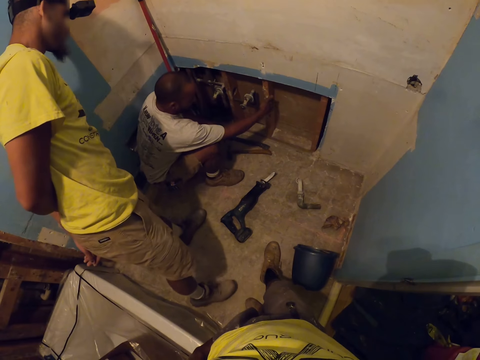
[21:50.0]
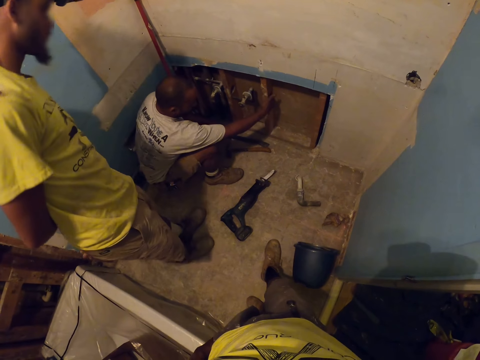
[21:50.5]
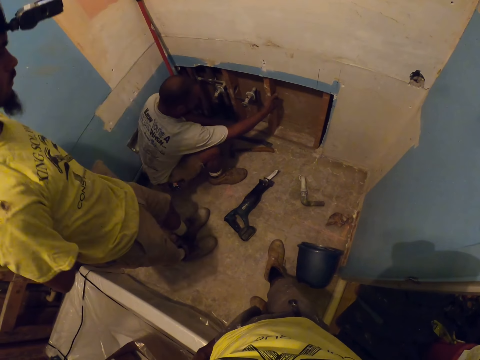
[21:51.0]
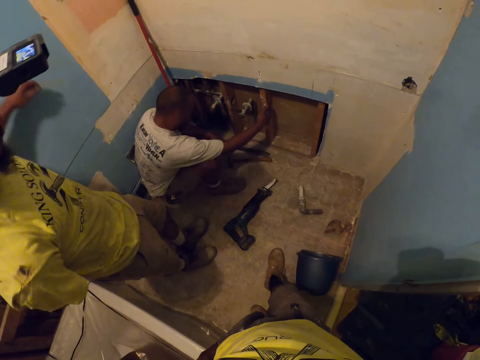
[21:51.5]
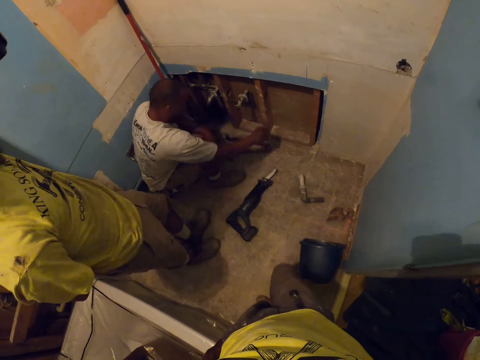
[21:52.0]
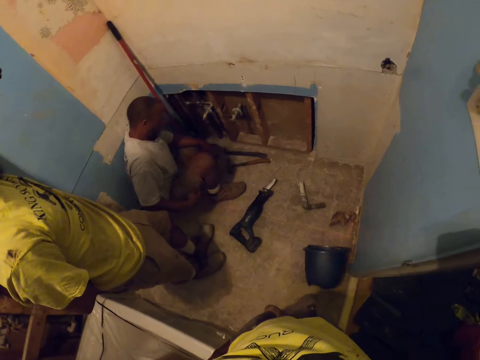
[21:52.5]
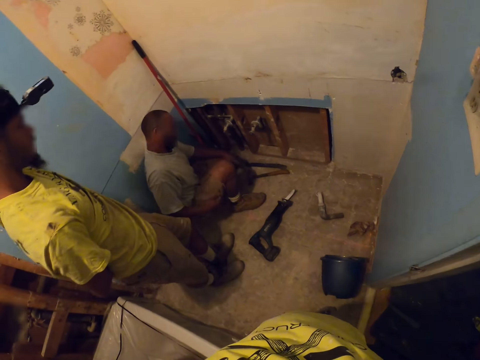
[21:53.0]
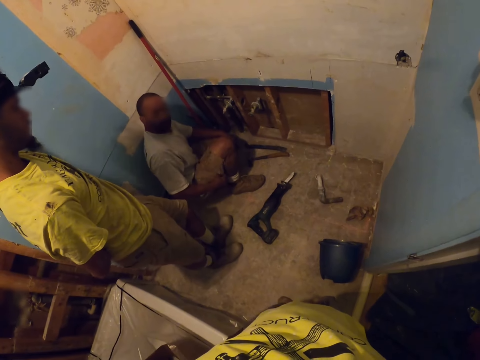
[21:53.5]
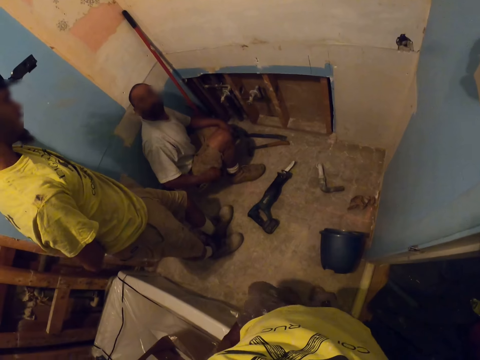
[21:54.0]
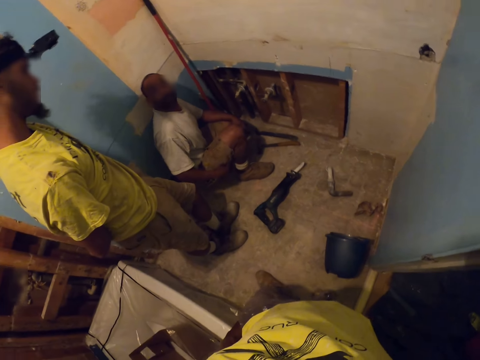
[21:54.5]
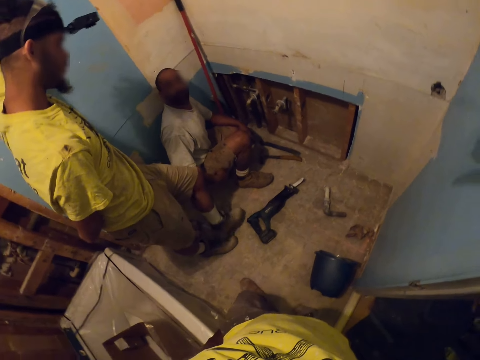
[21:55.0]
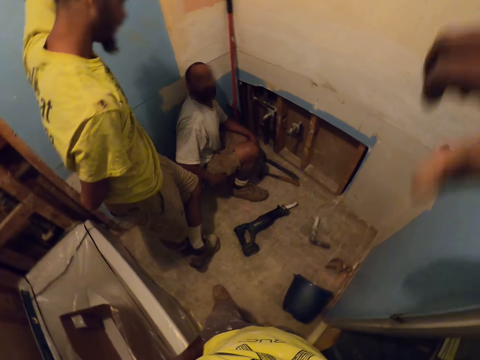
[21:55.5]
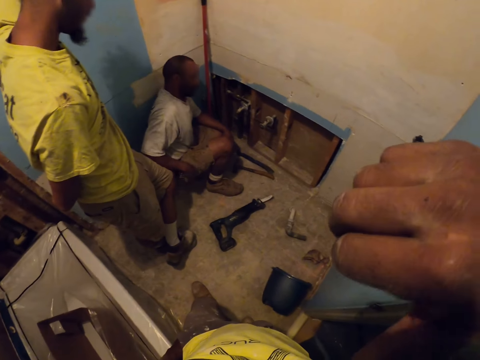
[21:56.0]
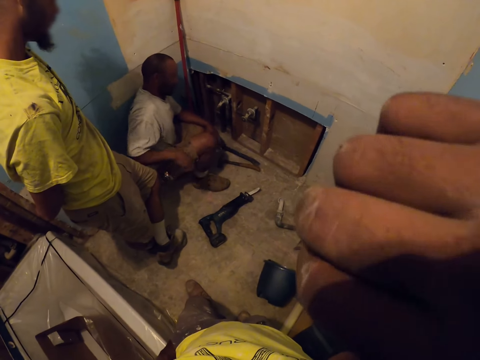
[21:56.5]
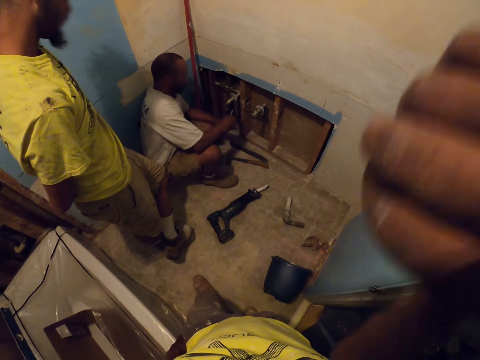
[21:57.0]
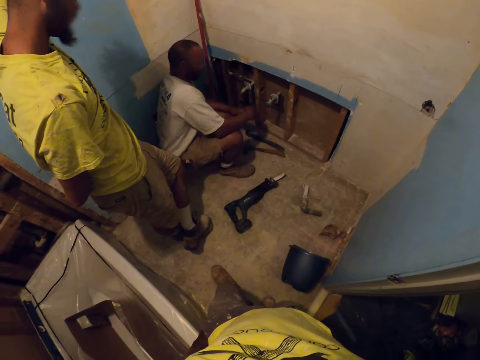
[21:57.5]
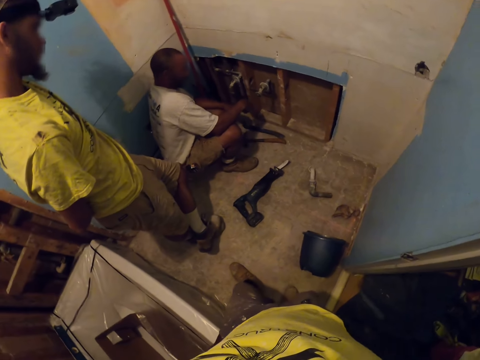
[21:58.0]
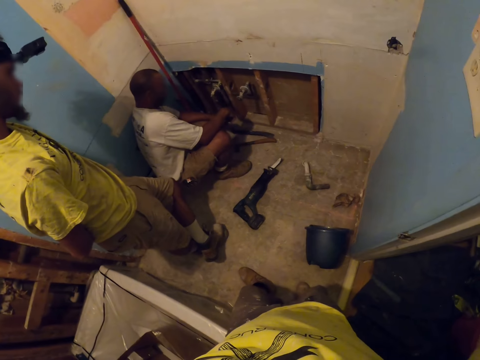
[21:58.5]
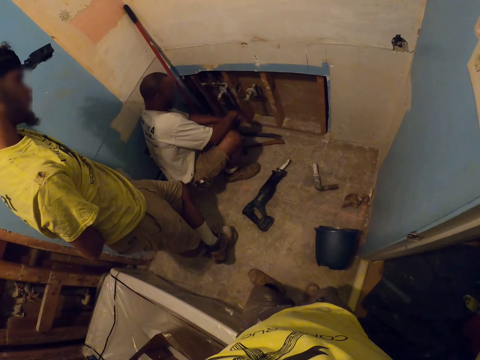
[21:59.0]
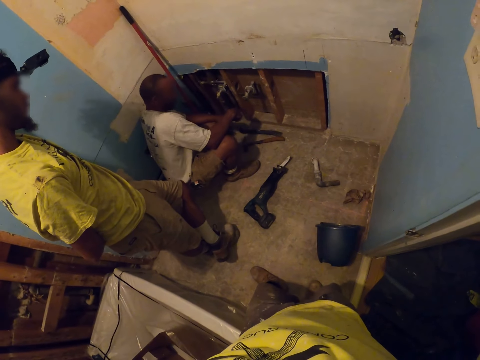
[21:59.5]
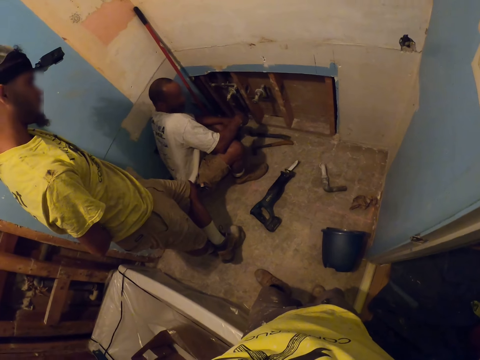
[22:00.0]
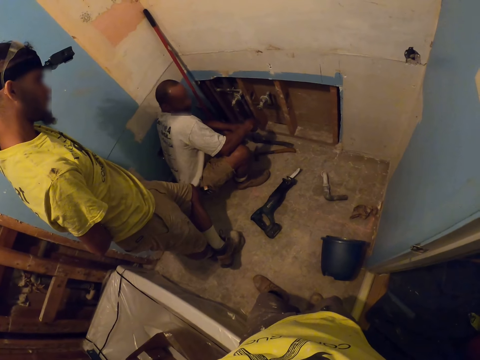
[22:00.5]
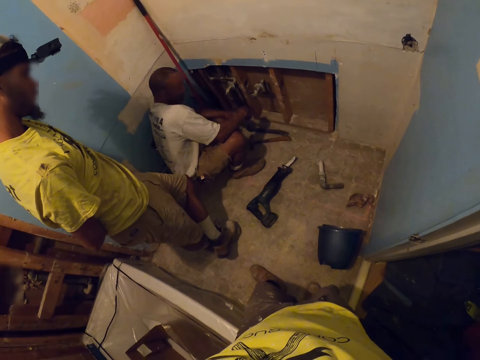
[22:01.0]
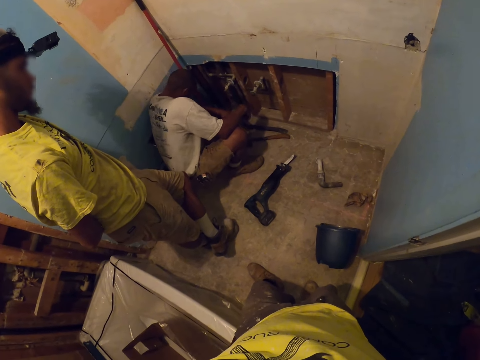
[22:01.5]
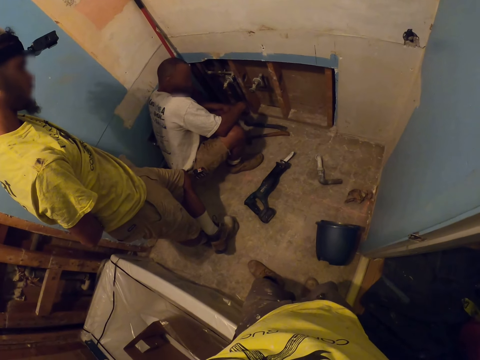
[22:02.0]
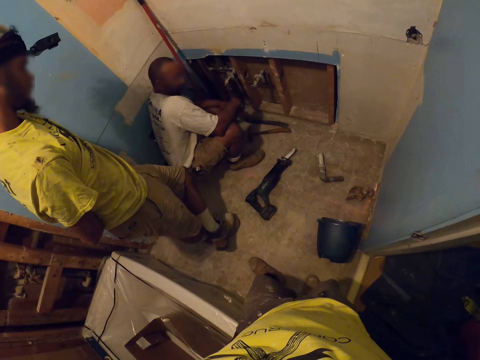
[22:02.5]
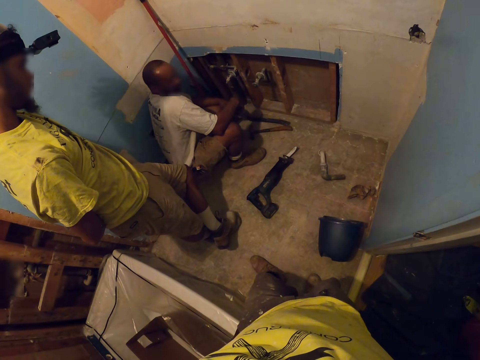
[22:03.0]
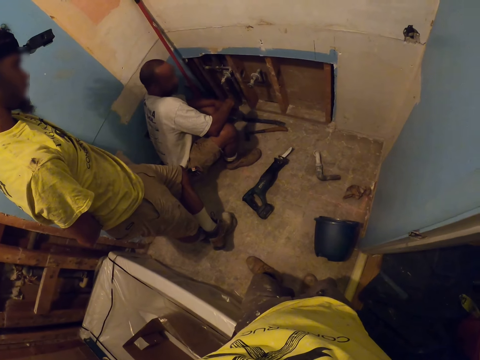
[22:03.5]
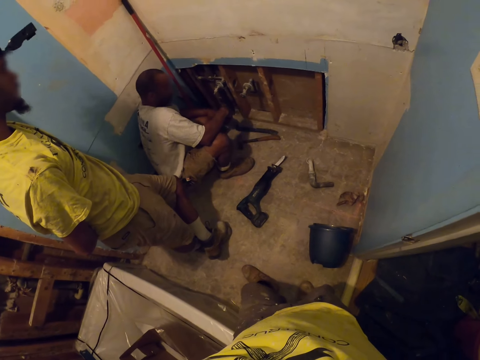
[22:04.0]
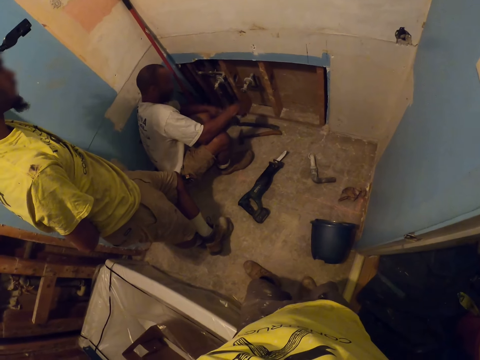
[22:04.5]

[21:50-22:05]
A man touches the wood. An apprentice withdraws his right hand. The man looks at another man. The camera wearer raises his hand to his face. The apprentice picks up a screwdriver from his pocket with his right hand. The camera wearer scratches his face.

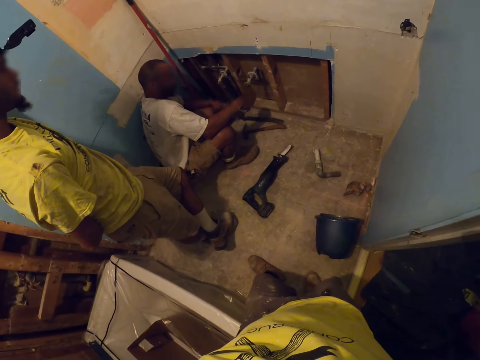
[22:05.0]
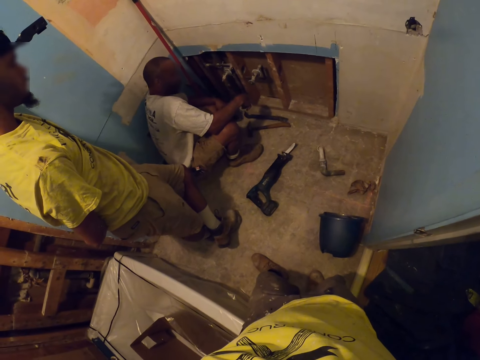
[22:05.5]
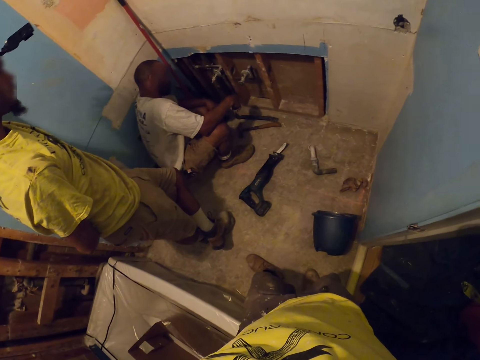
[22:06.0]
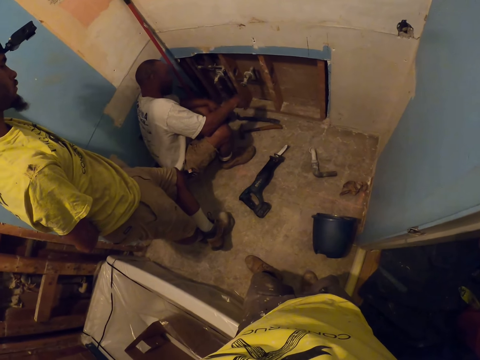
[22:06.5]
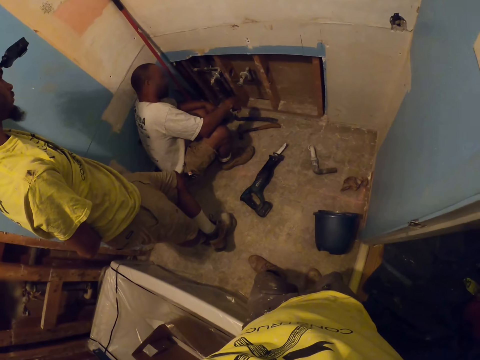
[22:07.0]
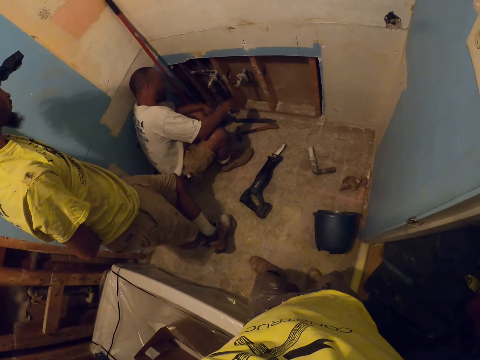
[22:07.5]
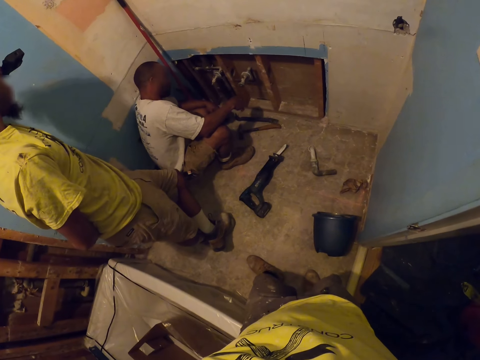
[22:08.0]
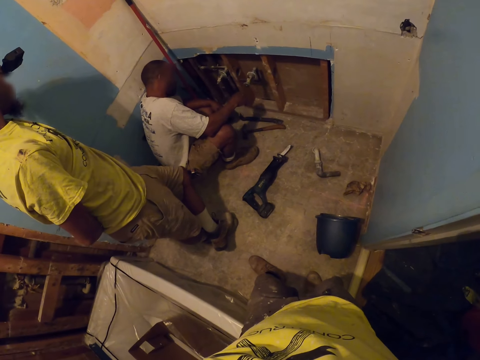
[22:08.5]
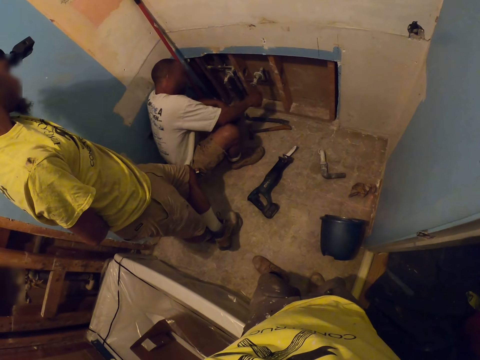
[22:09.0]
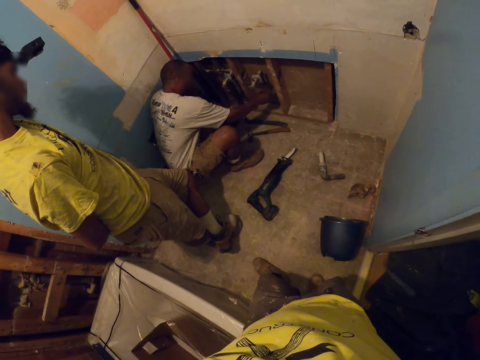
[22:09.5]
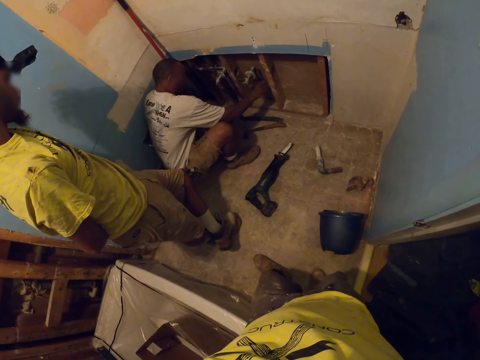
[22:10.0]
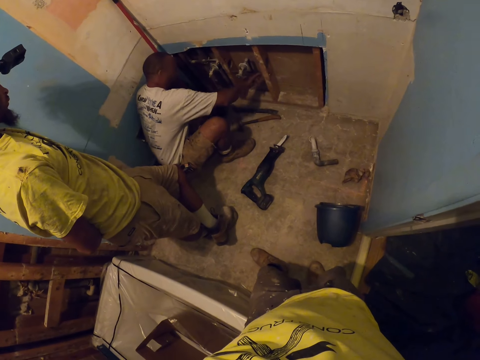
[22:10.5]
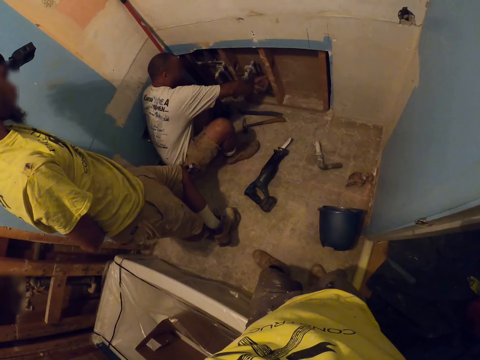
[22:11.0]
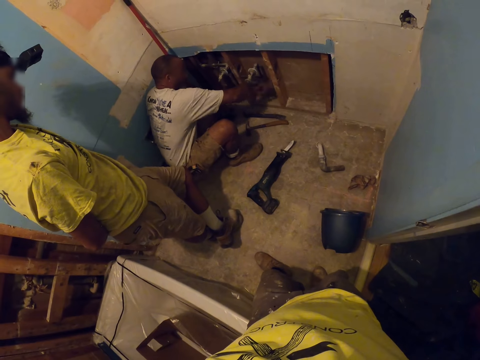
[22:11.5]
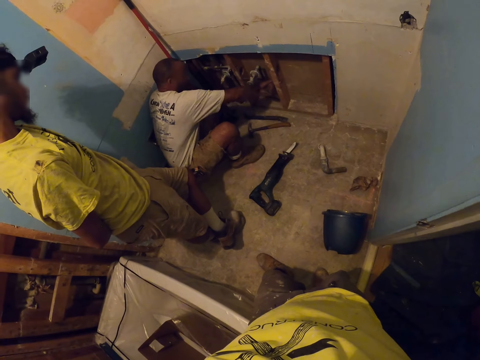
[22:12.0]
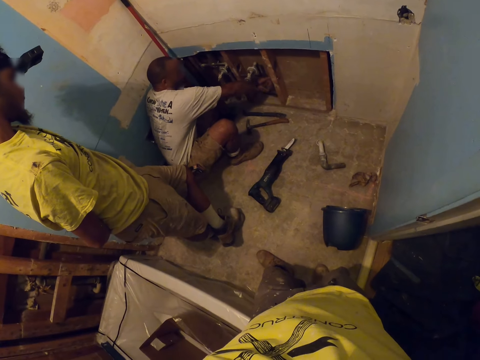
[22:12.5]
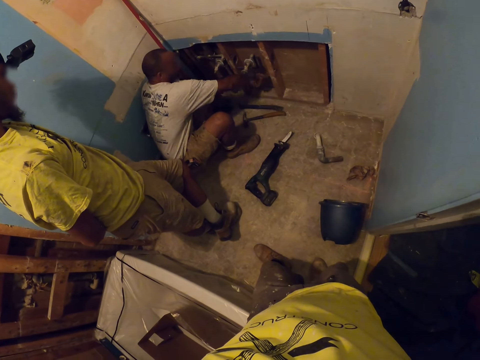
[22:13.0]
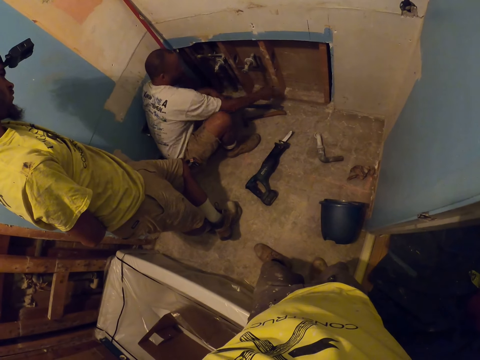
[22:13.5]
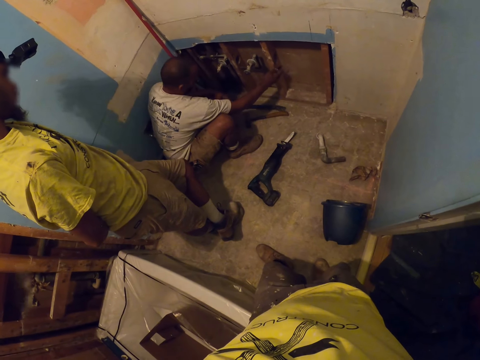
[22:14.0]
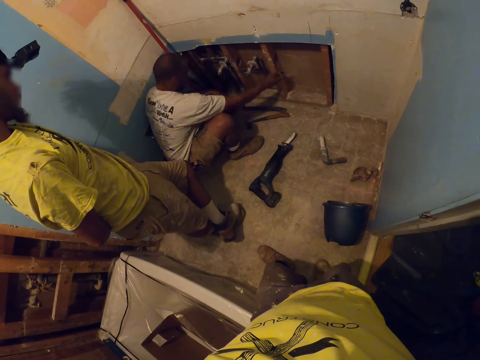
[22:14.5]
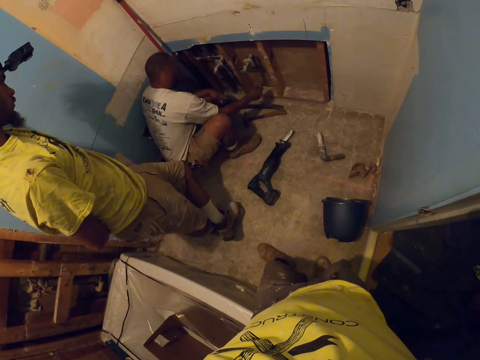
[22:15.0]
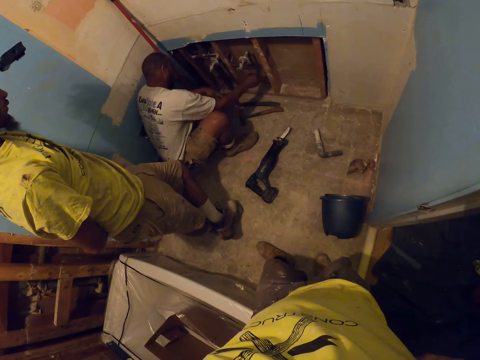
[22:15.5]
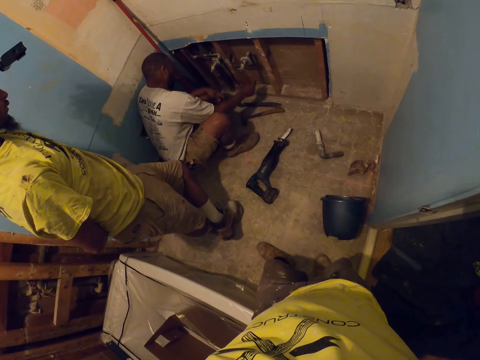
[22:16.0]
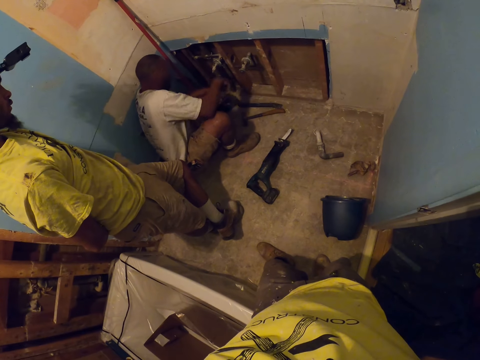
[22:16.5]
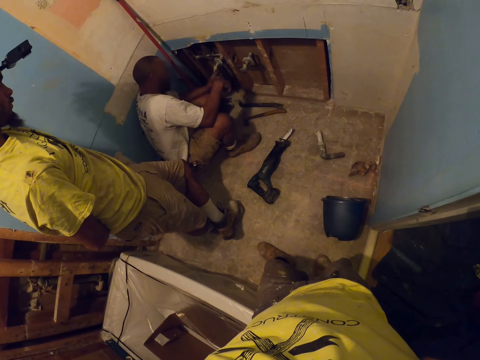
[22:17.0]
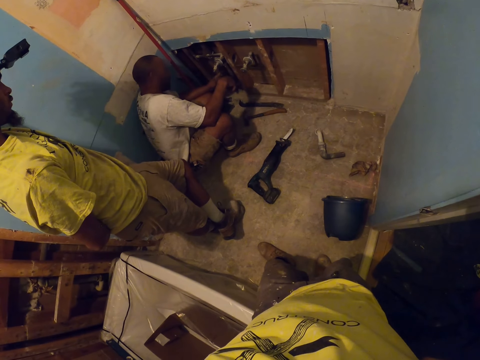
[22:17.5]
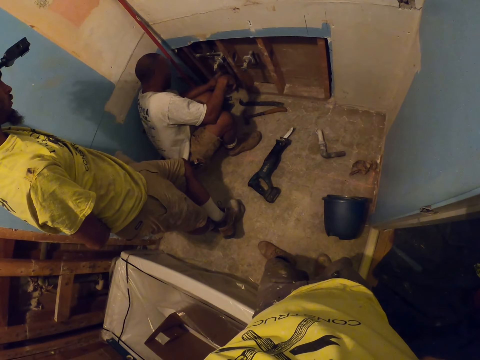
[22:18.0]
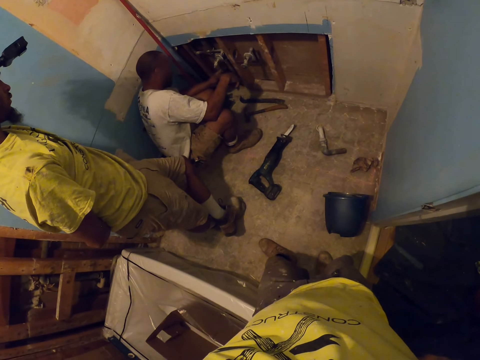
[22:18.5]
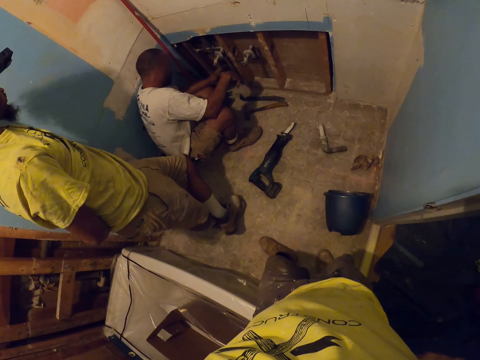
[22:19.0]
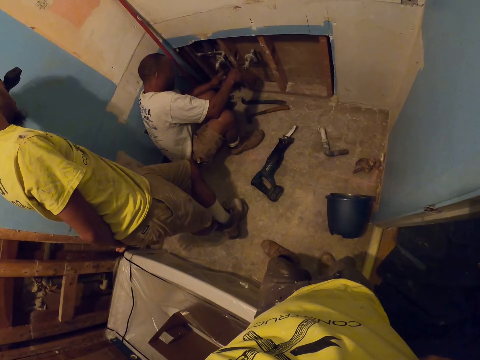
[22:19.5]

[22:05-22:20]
A man wipes the wood.
